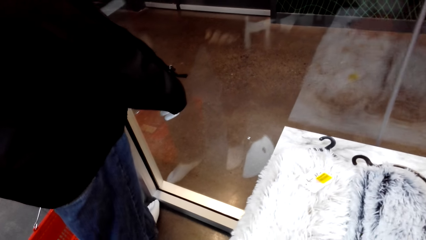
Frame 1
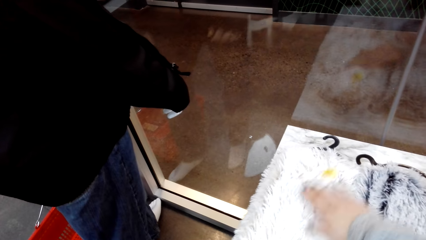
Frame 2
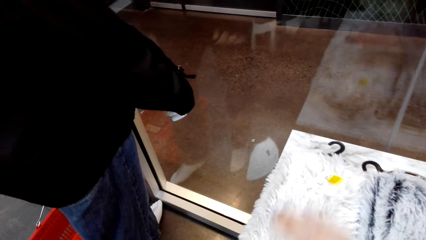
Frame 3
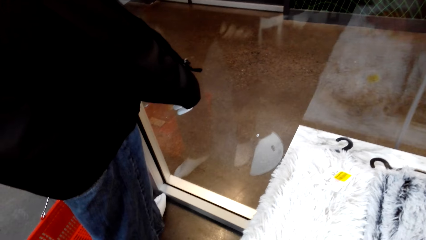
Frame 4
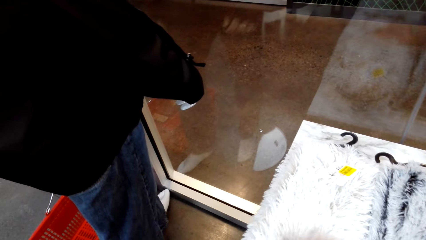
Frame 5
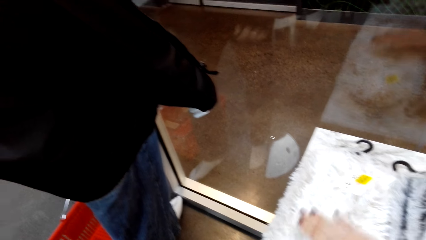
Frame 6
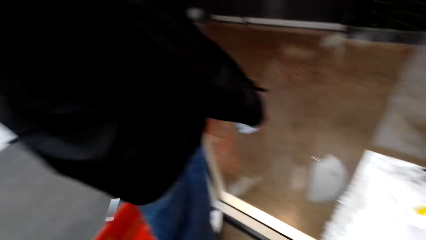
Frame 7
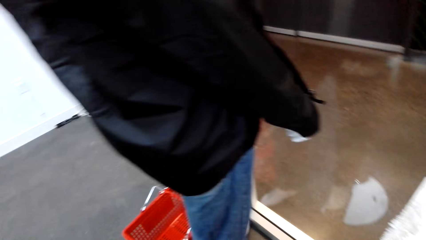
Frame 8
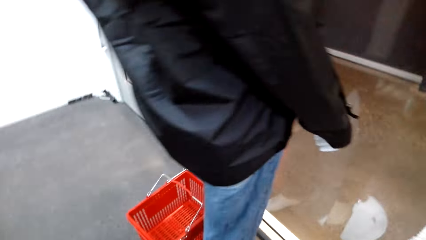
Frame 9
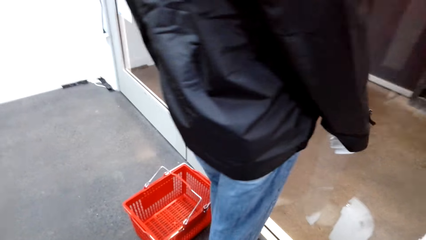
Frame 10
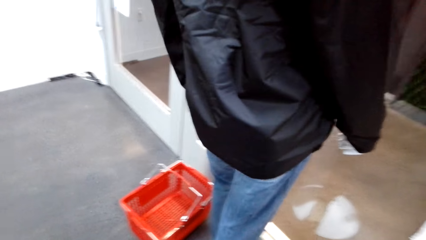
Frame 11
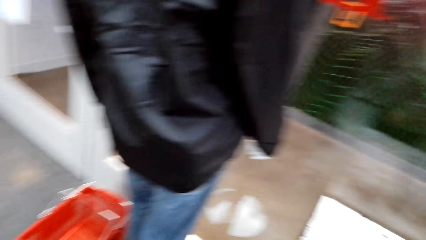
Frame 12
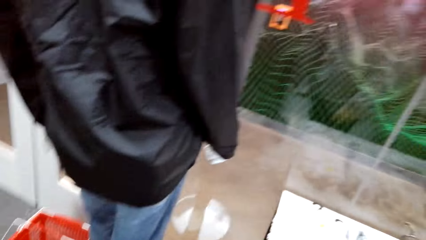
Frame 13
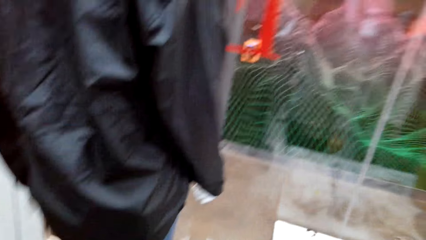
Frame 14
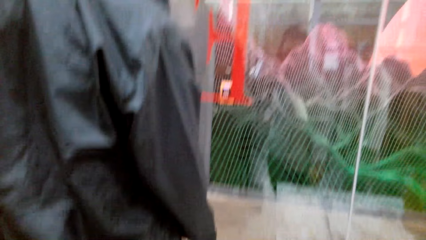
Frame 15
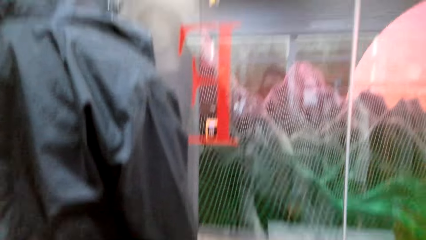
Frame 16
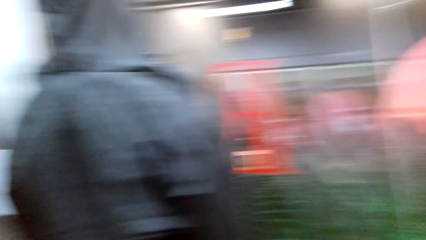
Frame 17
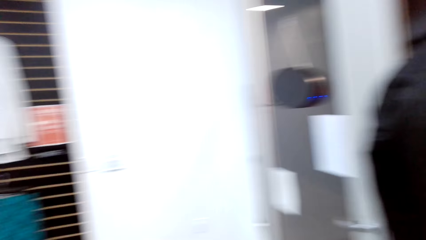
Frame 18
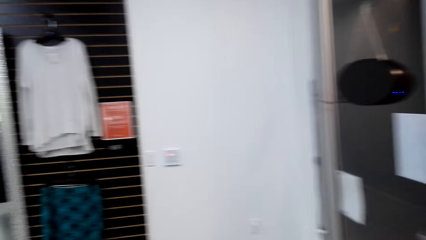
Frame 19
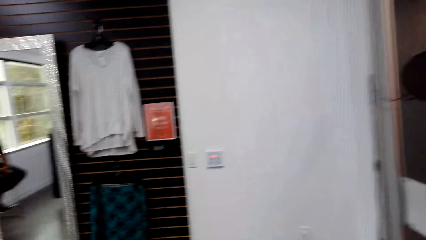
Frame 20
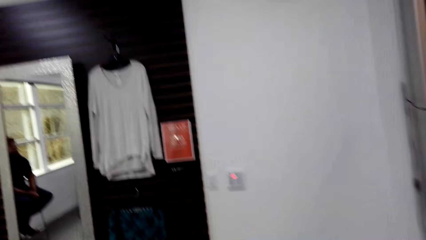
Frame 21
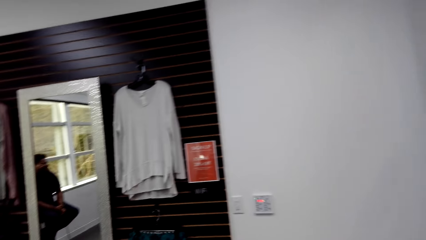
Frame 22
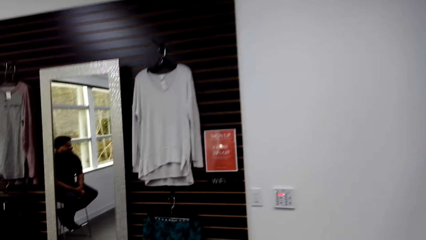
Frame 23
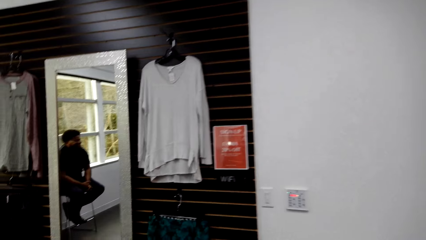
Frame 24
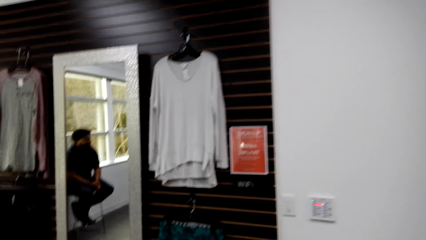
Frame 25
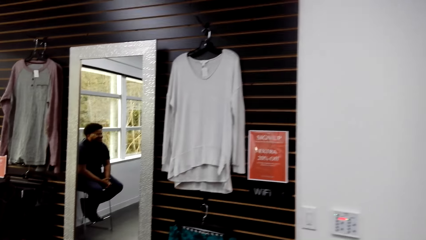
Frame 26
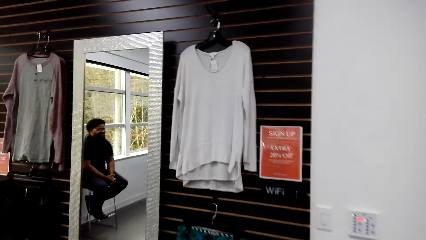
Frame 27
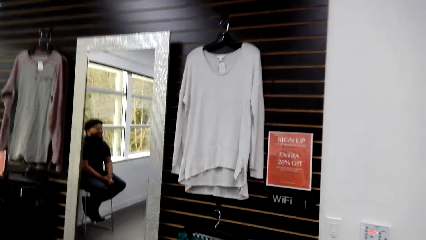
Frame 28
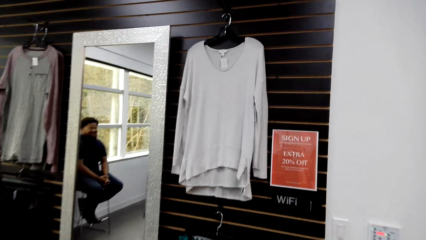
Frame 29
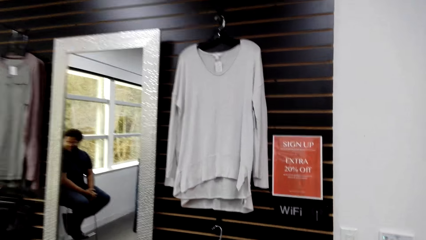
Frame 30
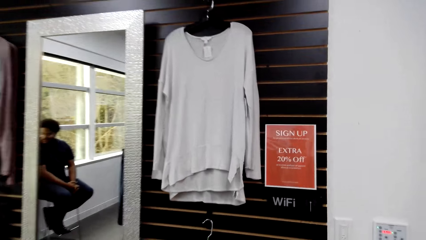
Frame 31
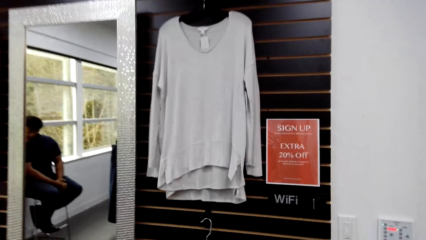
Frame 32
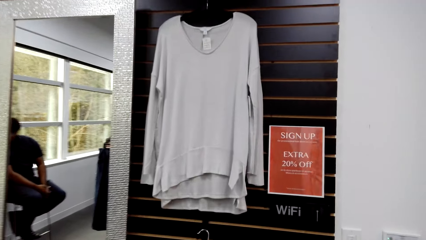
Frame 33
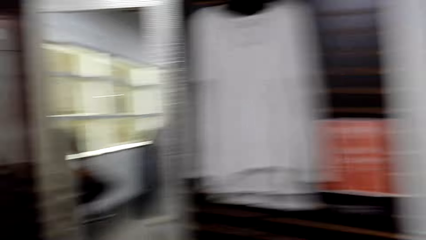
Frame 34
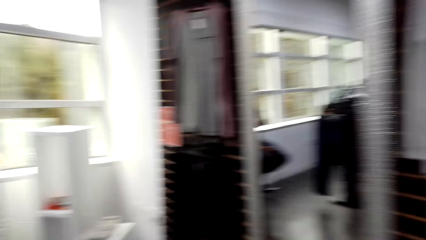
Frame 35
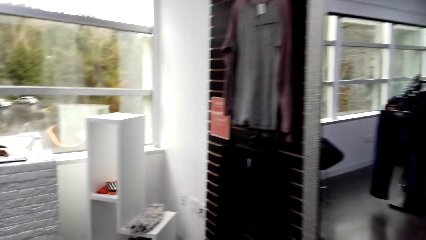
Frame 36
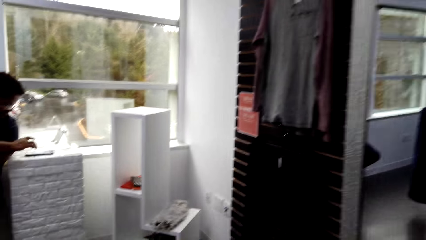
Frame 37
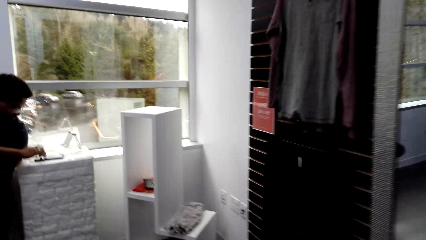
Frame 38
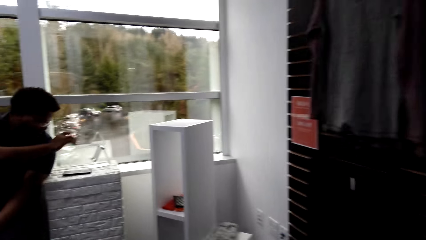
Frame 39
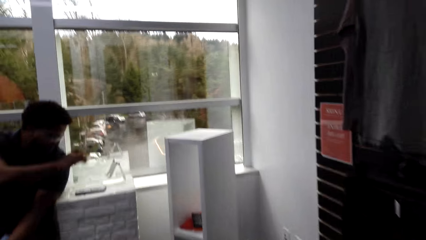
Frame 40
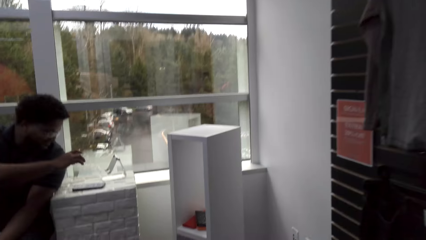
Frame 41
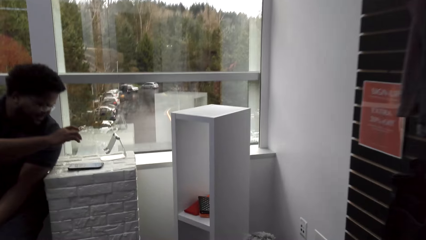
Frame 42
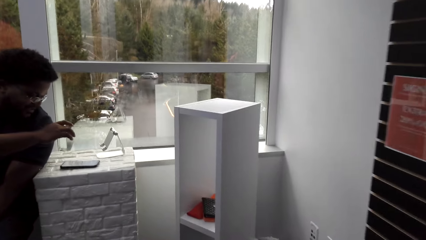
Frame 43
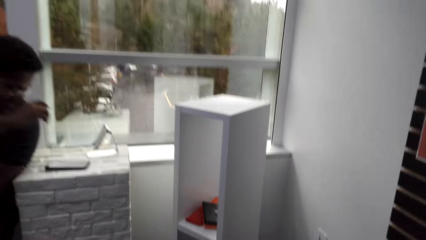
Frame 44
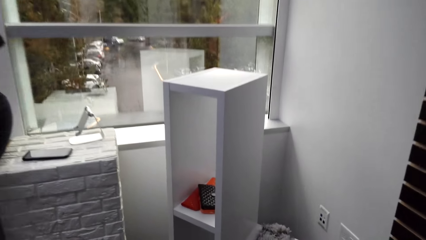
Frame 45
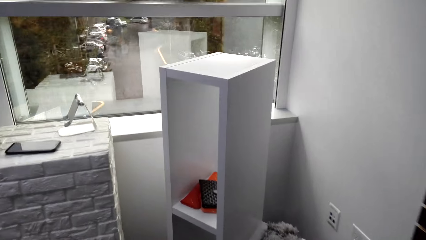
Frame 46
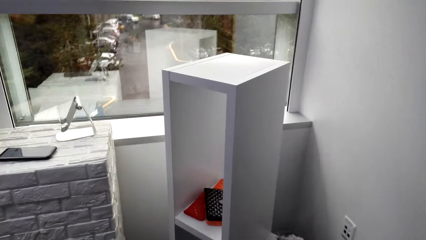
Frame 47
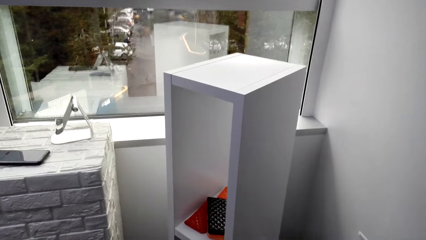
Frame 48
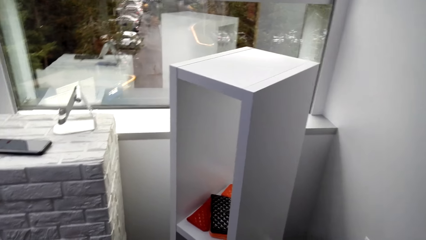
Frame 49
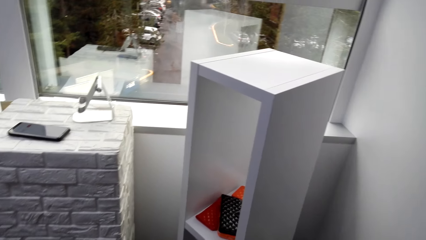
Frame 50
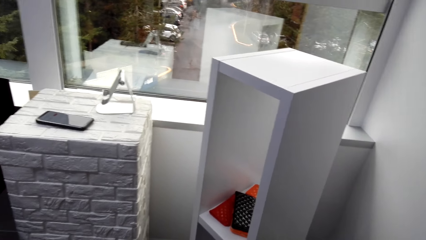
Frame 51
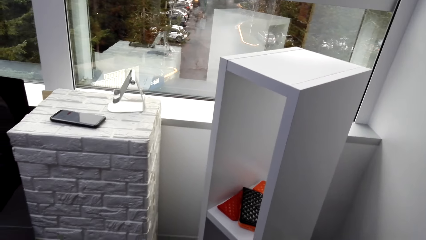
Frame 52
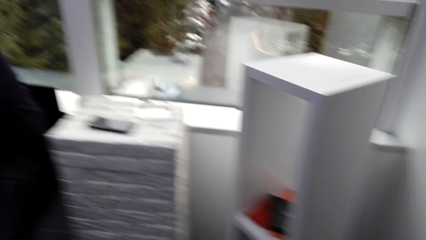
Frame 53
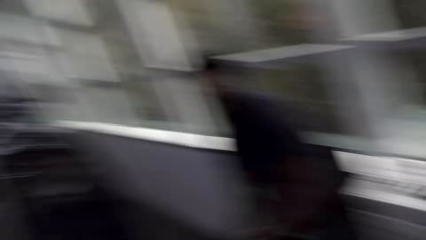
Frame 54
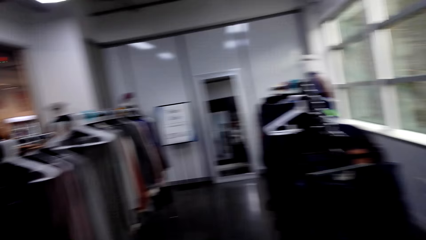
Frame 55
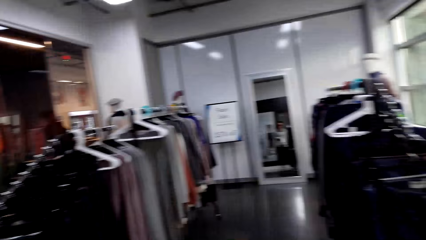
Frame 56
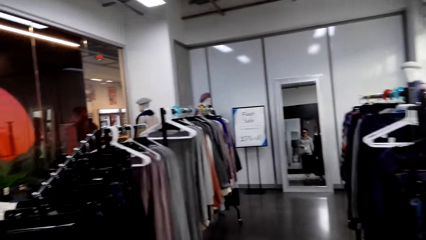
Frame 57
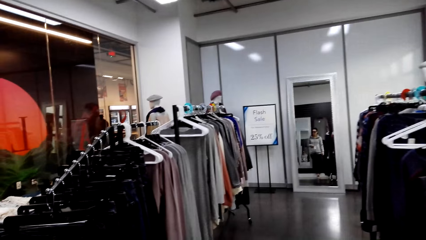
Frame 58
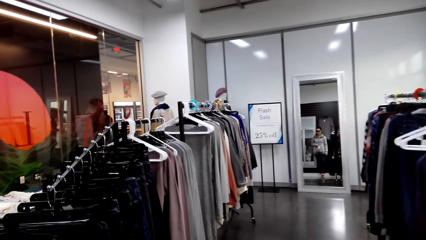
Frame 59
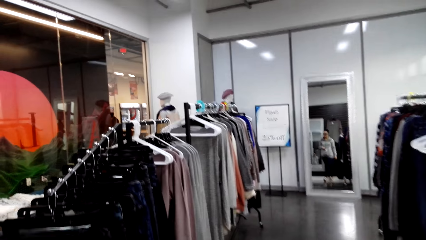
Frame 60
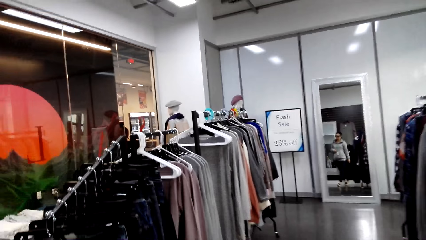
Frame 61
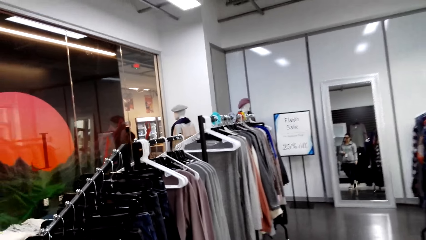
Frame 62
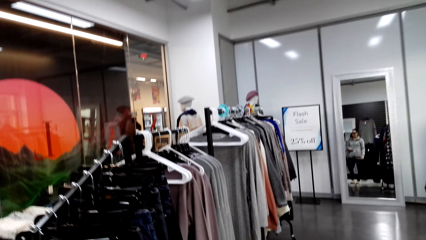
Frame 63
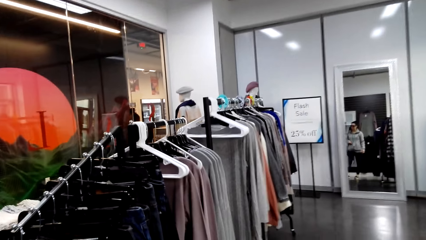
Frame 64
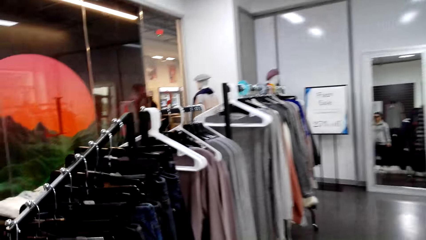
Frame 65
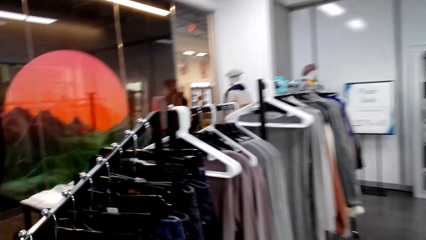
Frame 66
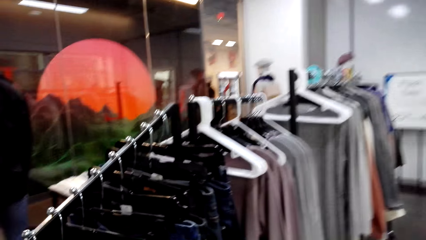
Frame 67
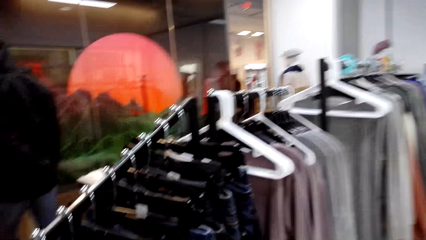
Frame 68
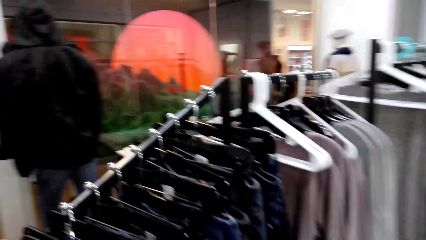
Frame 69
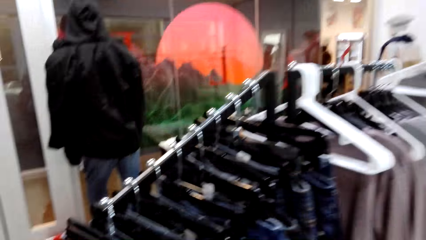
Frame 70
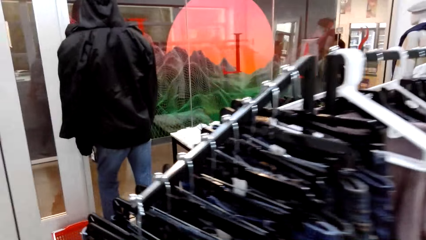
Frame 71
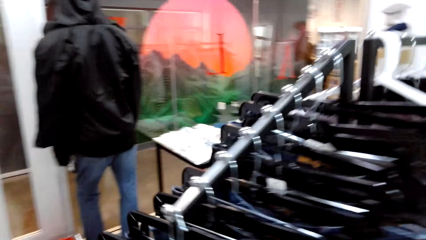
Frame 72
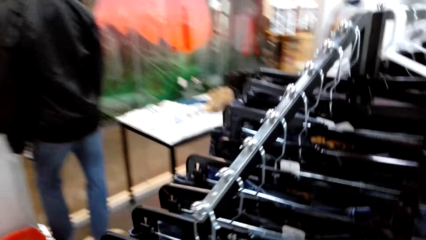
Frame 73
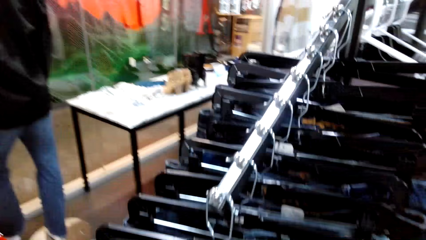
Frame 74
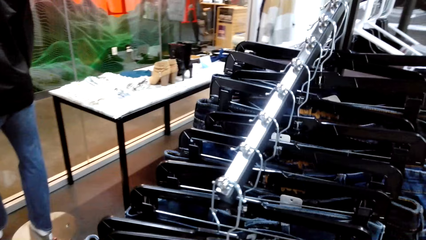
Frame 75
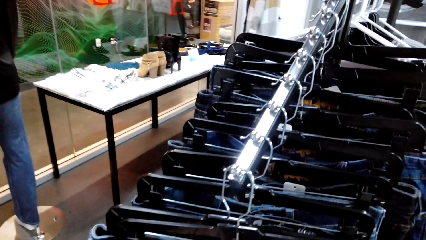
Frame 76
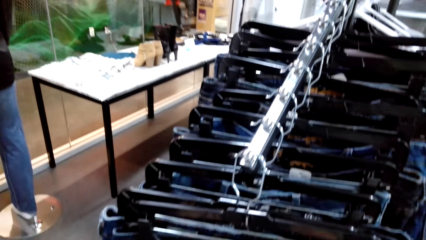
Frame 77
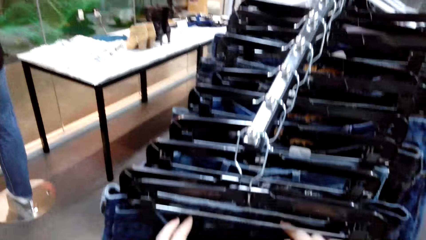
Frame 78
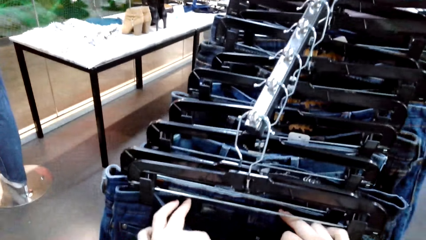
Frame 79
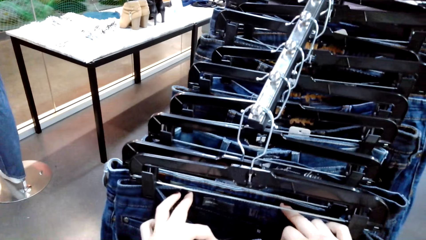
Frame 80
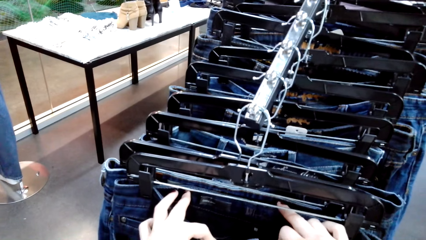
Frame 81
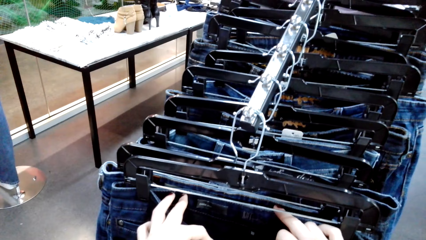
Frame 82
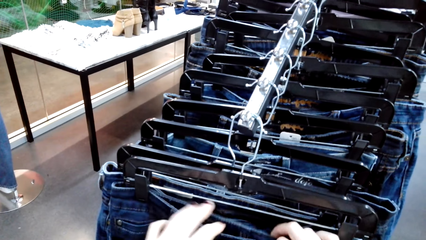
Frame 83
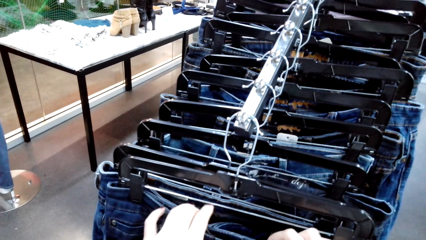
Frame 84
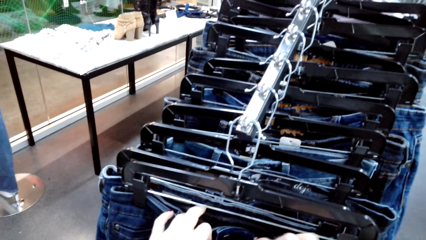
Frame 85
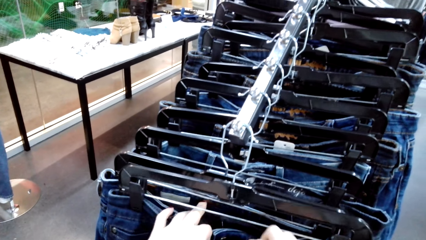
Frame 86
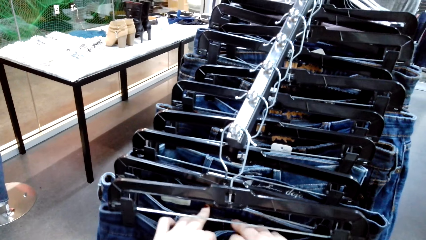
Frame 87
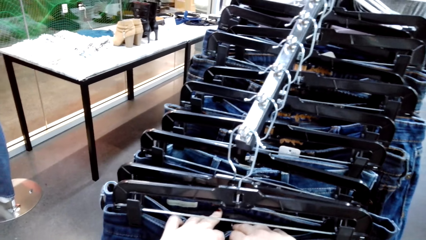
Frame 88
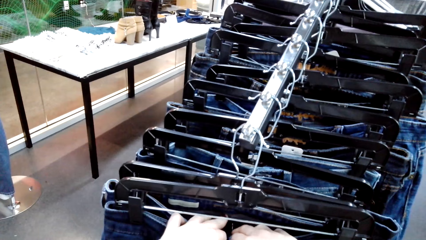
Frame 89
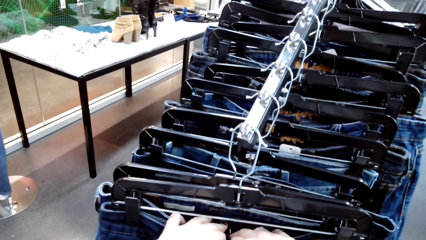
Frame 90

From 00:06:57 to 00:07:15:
The camera wearer stares at the floor. They walk around in the shop. A man touches the mobile phone. The camera wearer walks in the shop. They touch the jeans with both hands. They look at the jeans.
